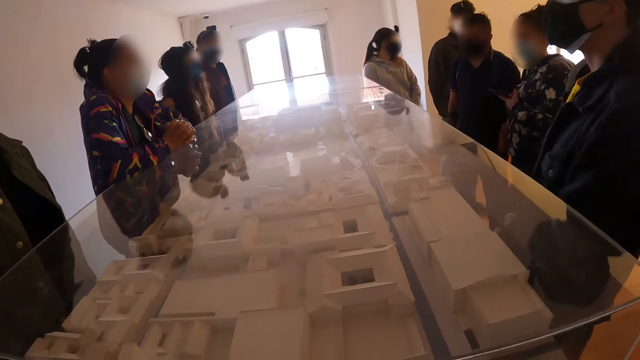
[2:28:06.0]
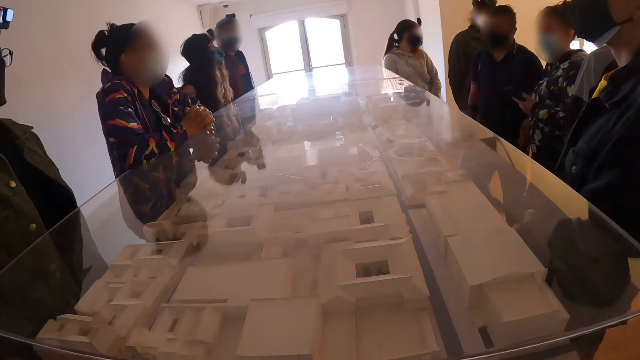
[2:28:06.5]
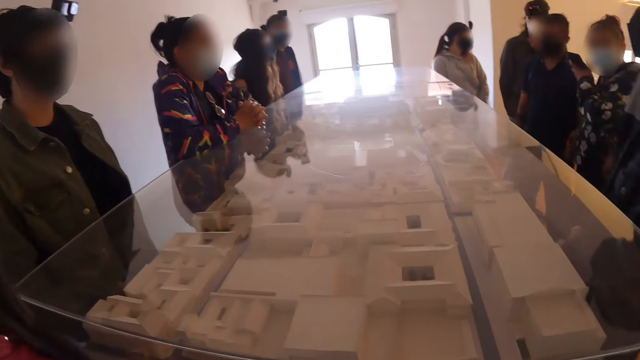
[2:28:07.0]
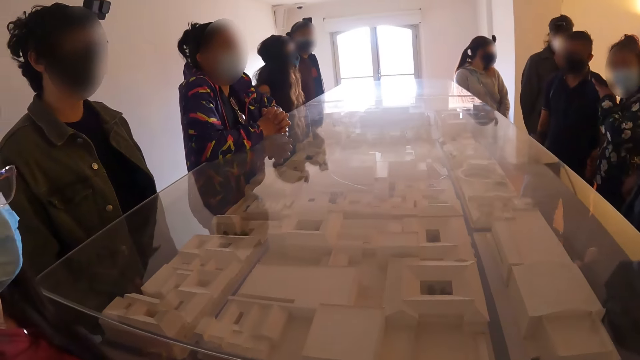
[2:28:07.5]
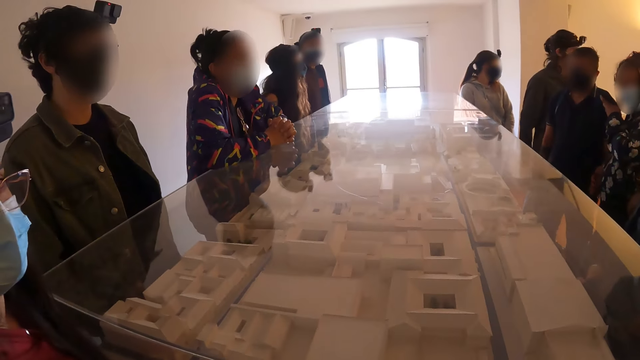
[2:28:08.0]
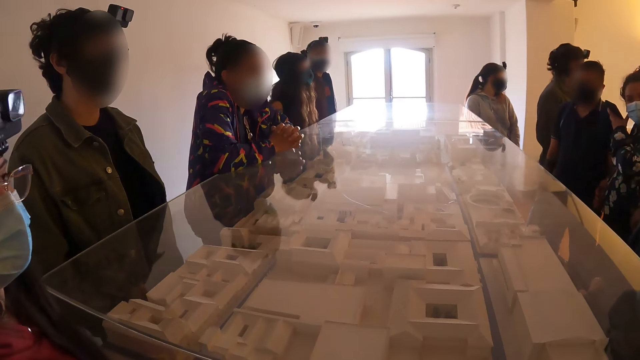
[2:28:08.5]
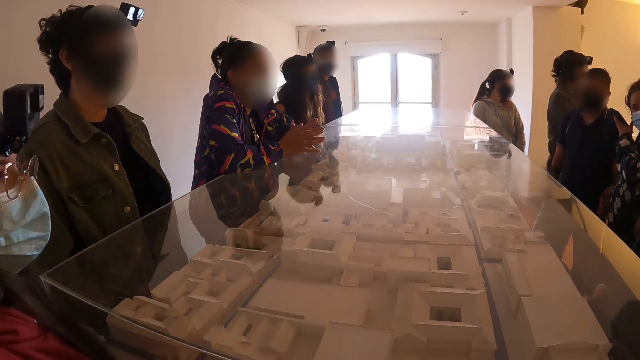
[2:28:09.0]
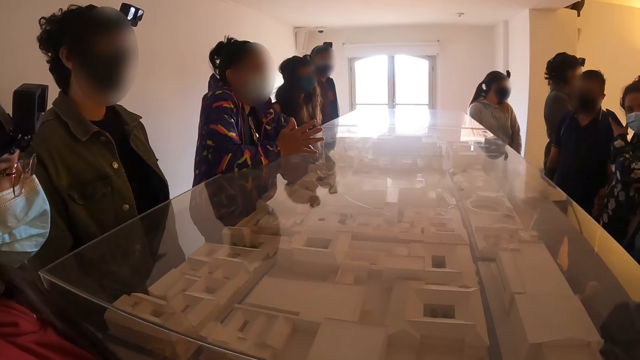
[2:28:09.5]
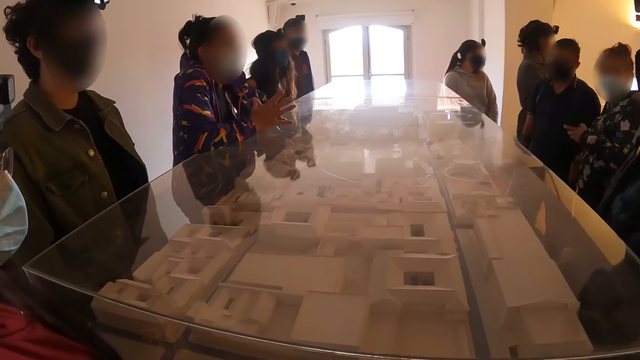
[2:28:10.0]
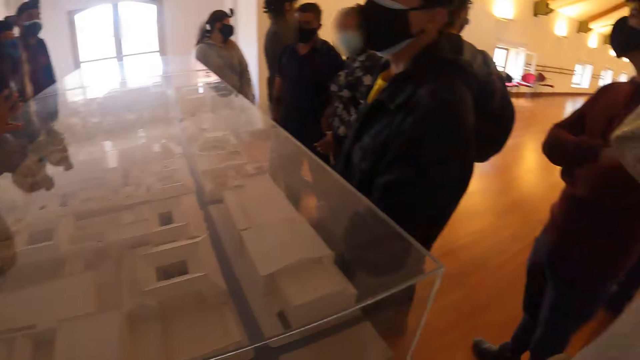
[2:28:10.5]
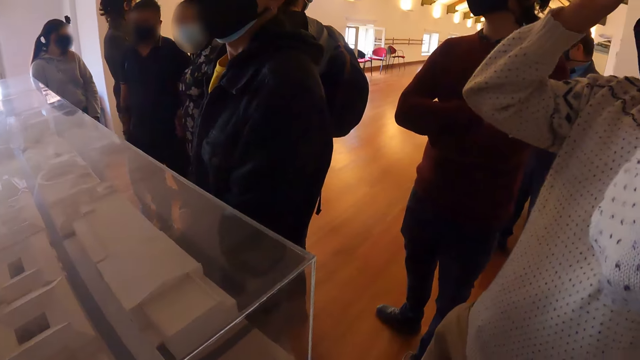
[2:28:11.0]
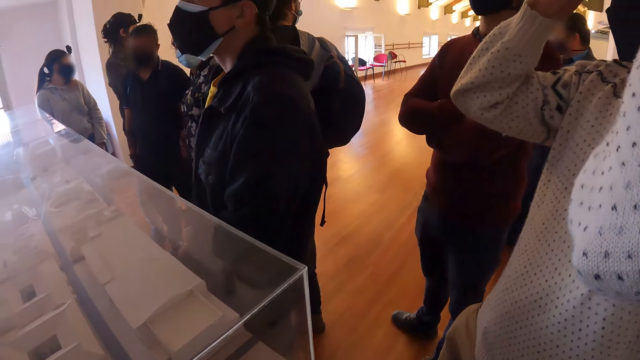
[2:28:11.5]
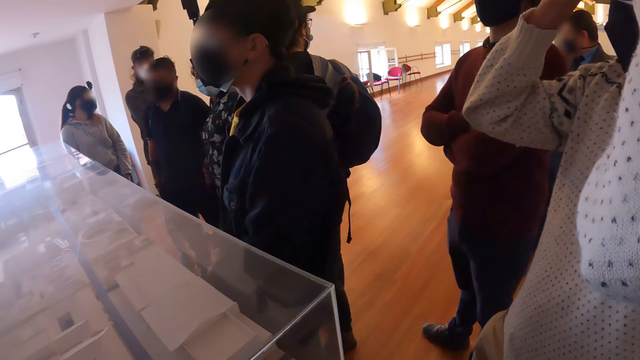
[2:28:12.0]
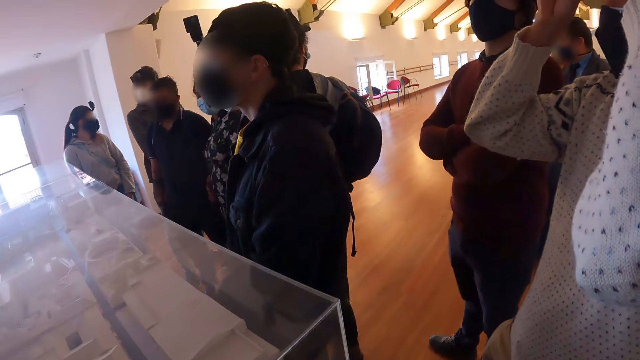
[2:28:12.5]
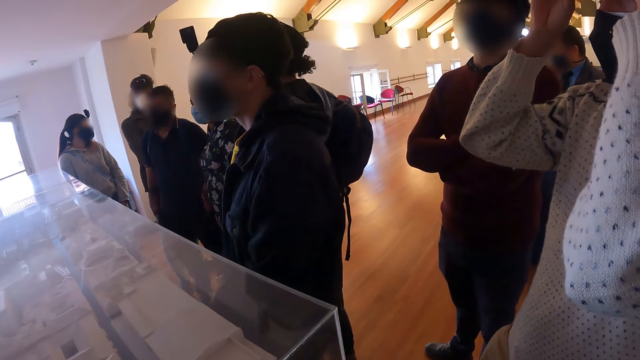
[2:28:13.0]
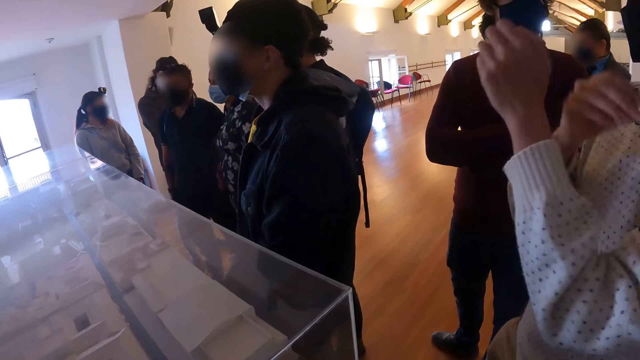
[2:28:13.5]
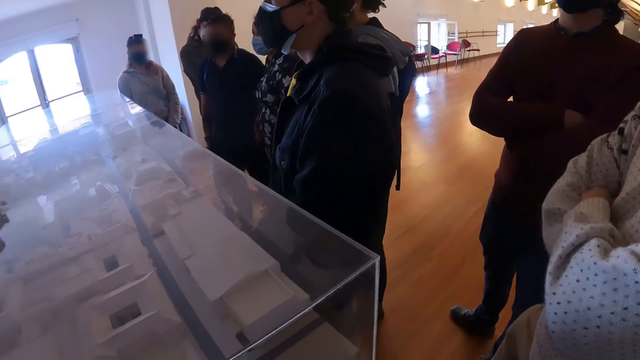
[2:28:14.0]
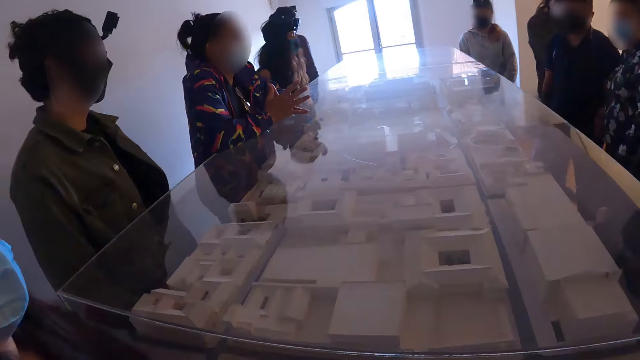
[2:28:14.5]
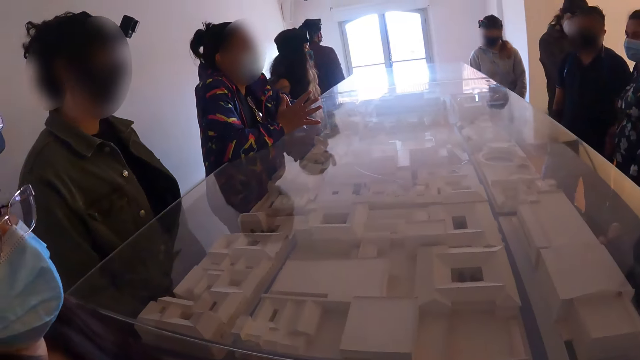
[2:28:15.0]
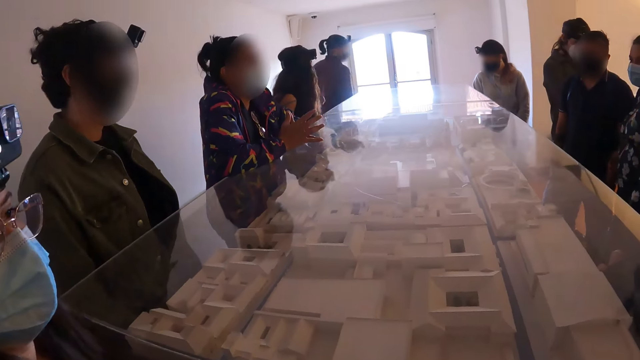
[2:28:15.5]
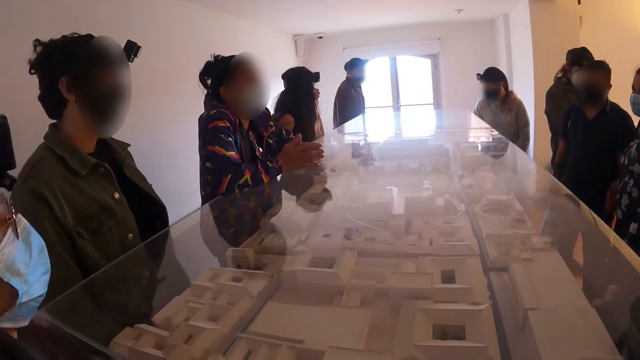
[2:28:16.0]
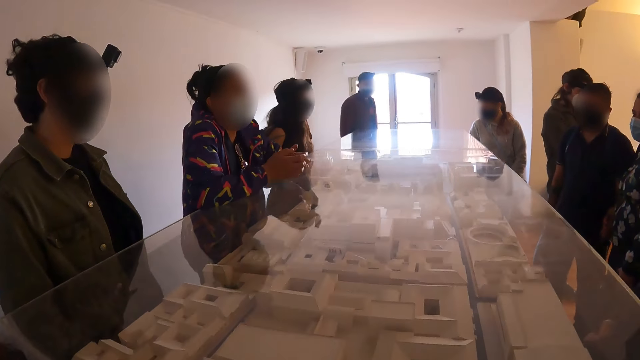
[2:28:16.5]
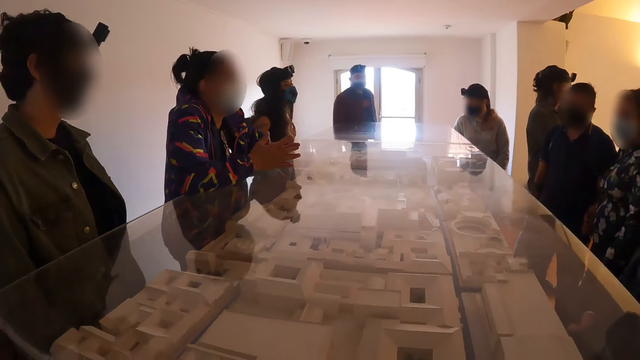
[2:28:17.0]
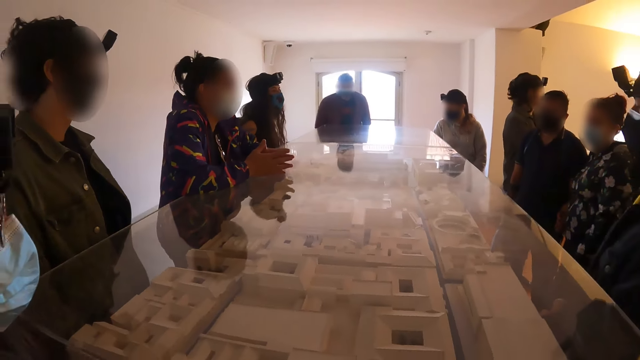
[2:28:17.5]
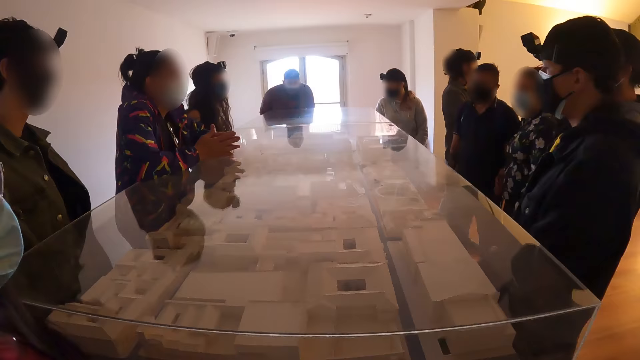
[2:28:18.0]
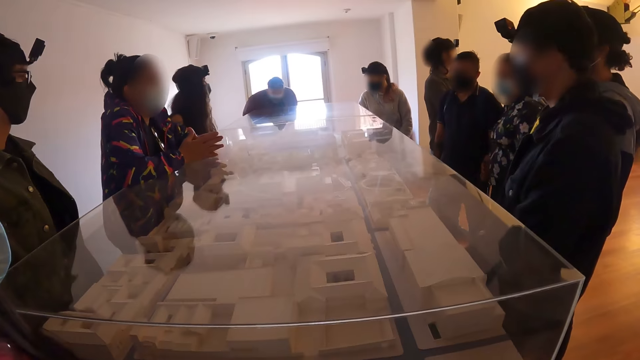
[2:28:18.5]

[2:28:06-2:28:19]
The camera wearer looks to her right. She looks at a woman talking to a group of people.

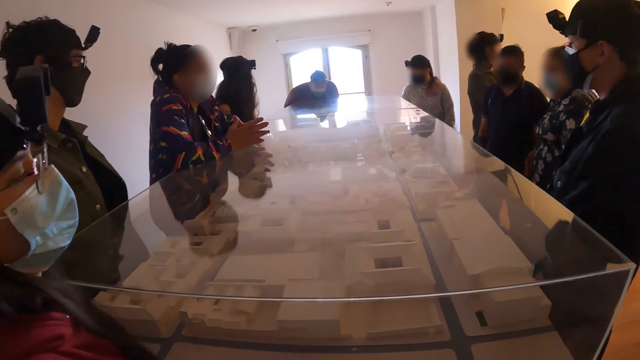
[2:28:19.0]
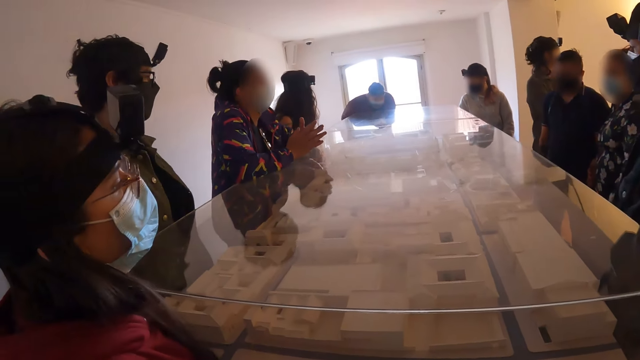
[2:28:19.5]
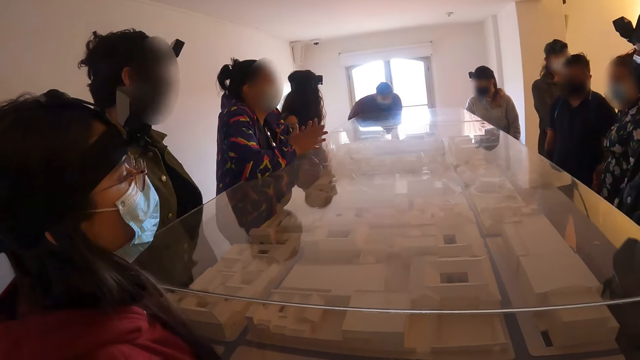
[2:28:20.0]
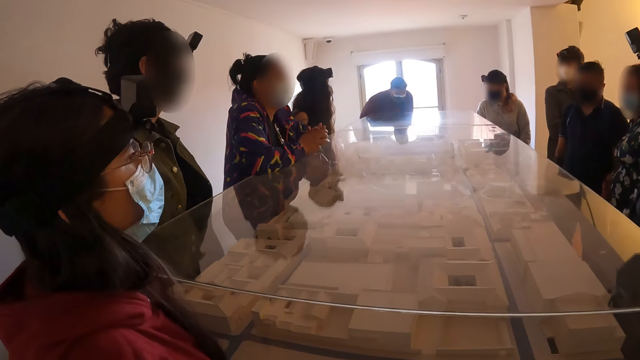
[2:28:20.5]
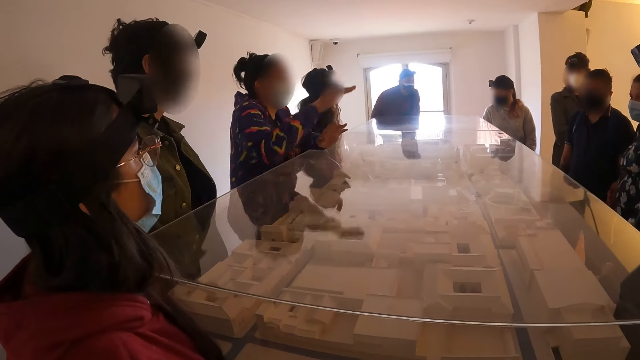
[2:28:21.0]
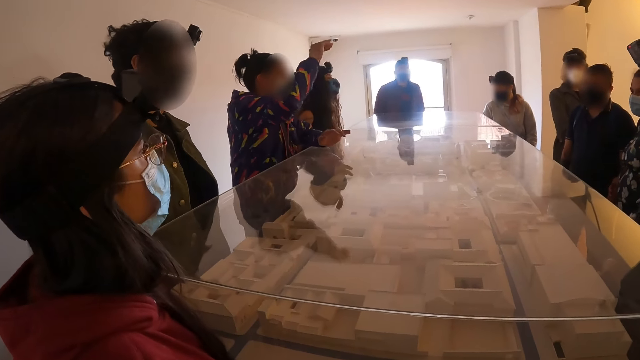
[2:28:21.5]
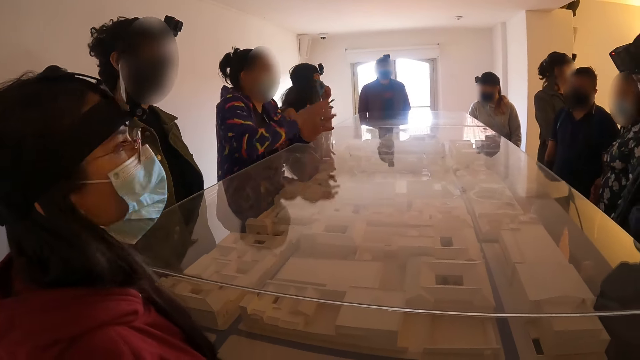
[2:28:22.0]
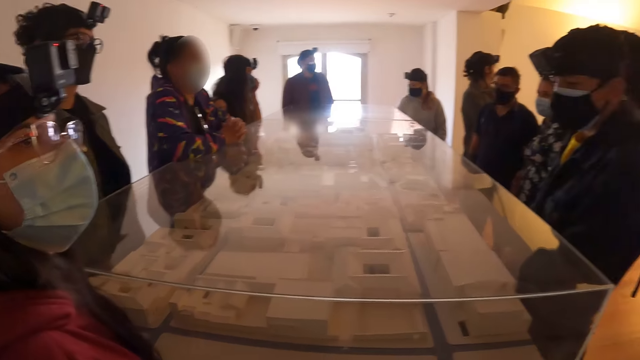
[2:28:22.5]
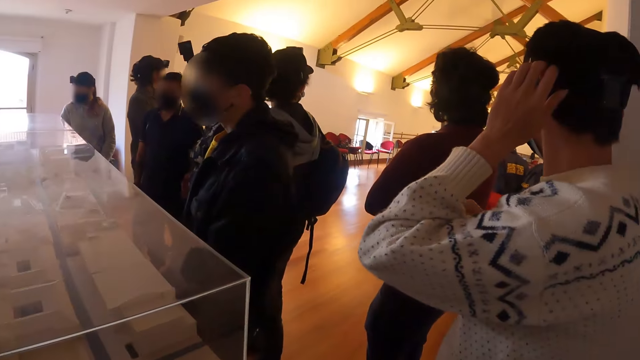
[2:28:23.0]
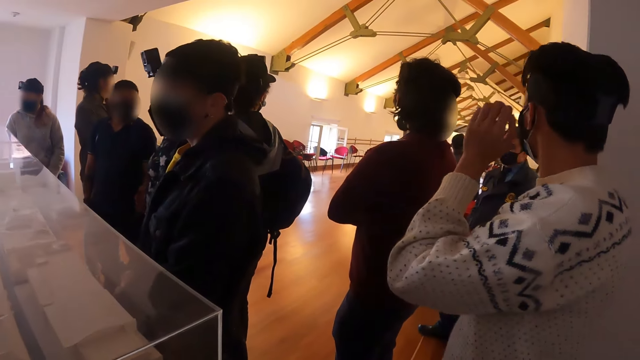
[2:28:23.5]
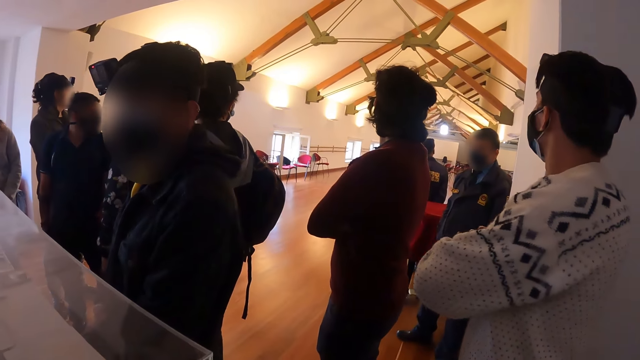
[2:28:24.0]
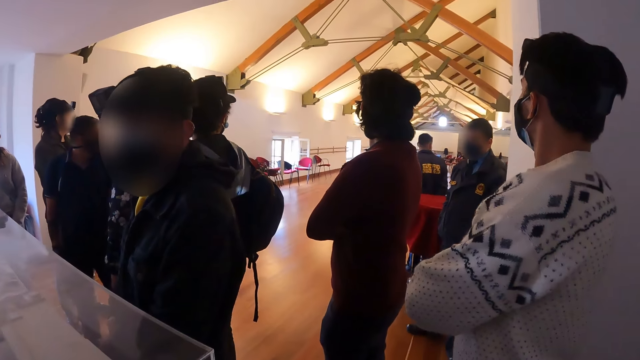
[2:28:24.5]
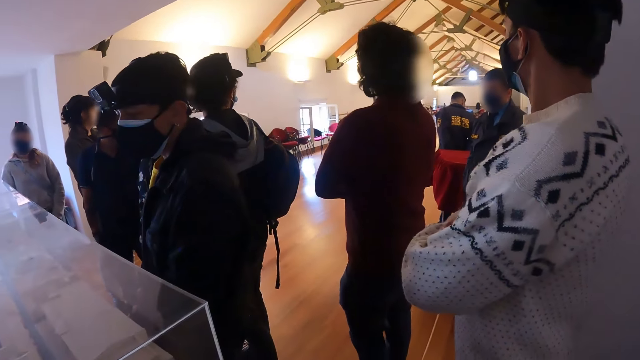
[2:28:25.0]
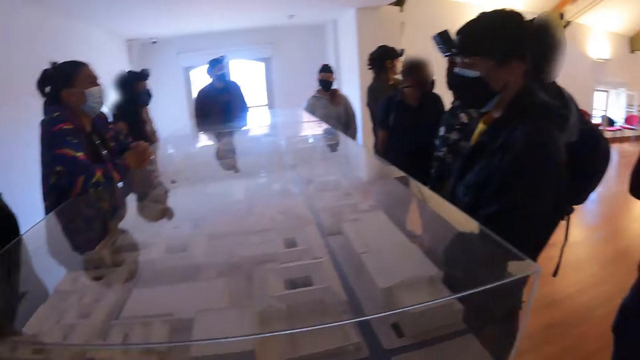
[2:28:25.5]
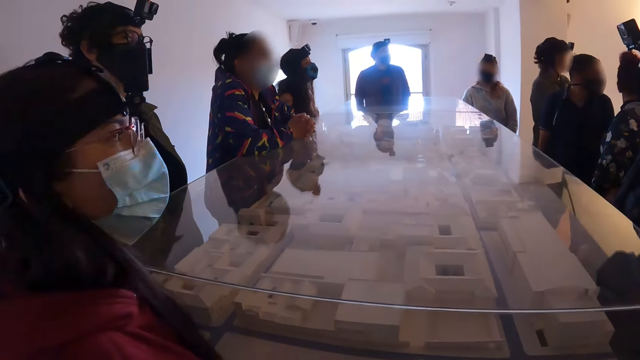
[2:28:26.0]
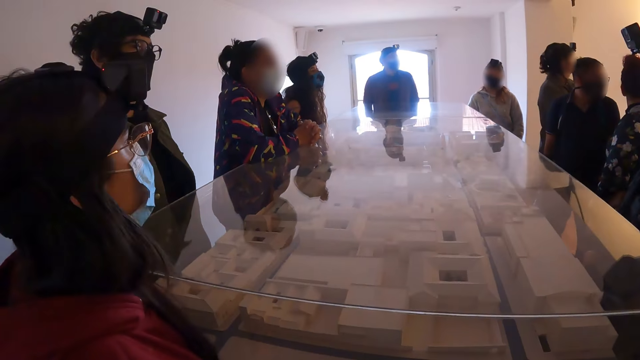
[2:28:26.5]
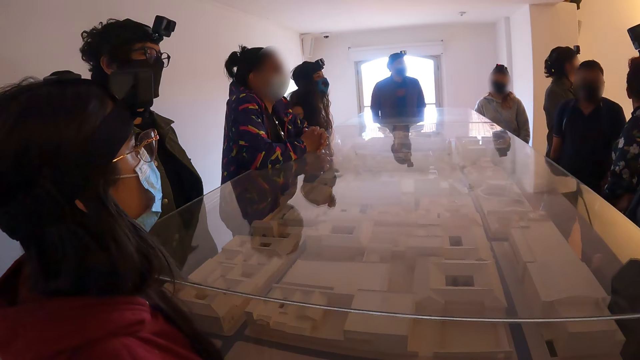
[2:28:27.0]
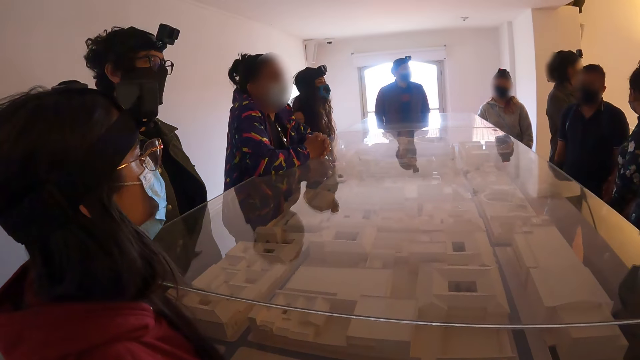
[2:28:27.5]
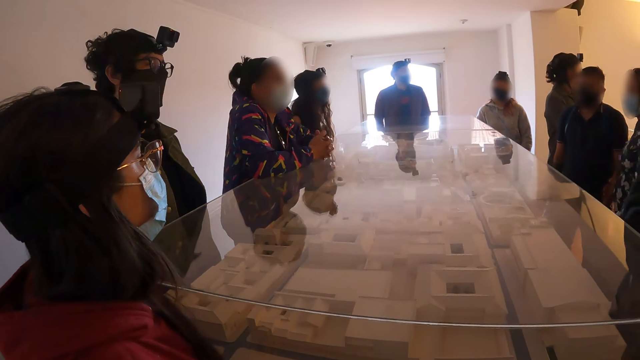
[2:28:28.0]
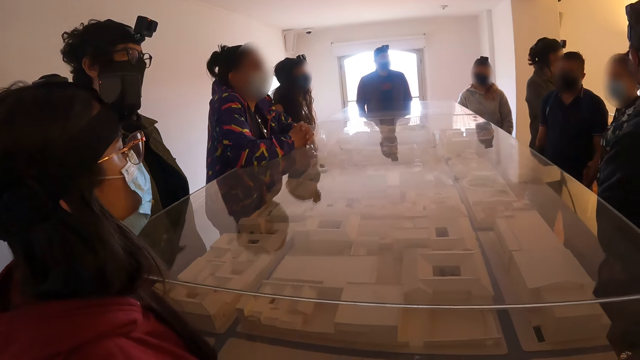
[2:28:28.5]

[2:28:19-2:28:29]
A woman gestures her right hand up. The camera wearer looks to her right. She stares around the room. She looks at the woman talking to a group of people.
